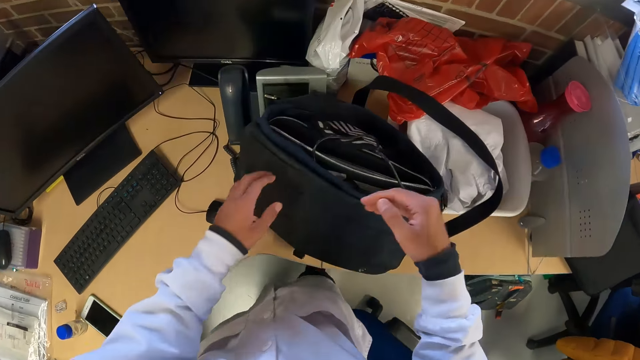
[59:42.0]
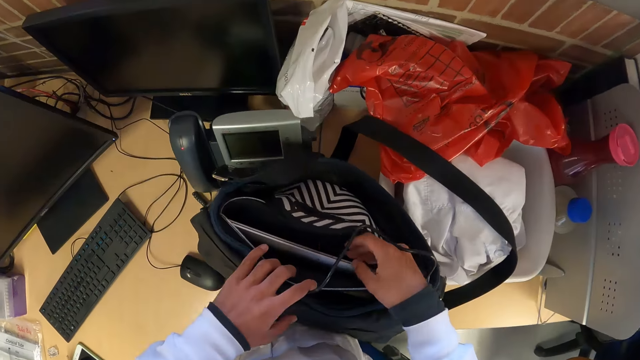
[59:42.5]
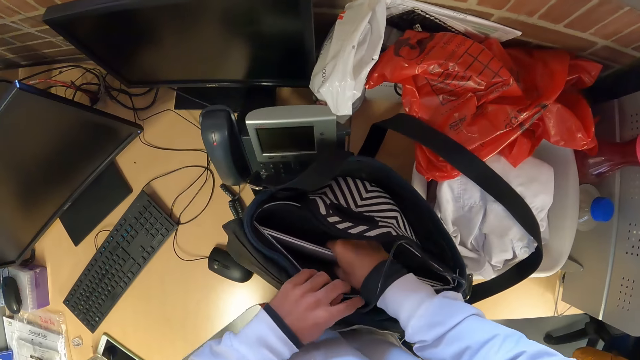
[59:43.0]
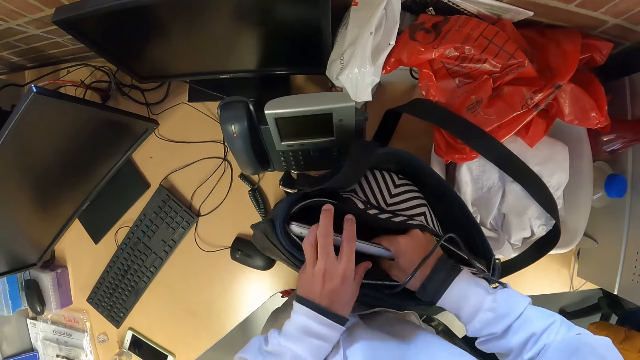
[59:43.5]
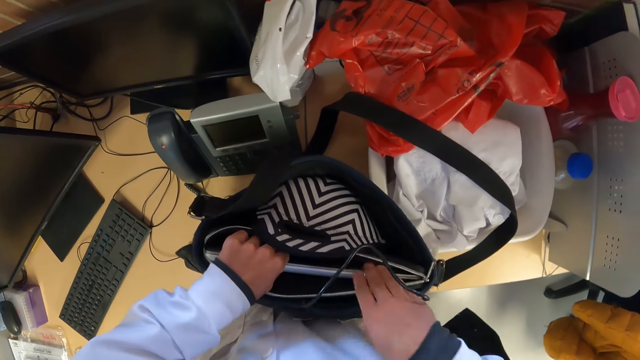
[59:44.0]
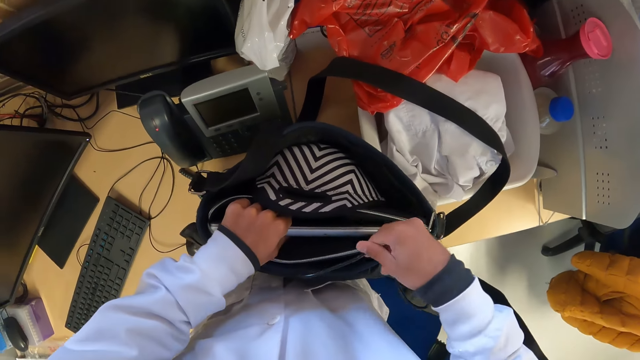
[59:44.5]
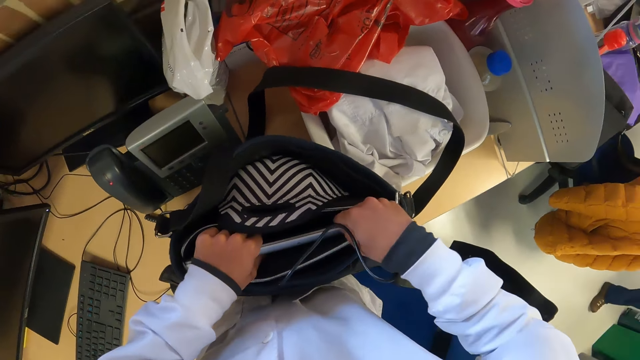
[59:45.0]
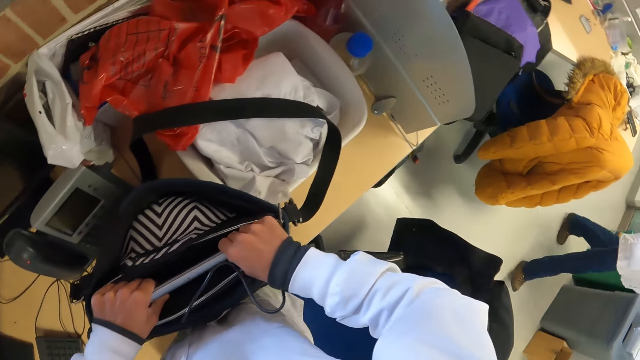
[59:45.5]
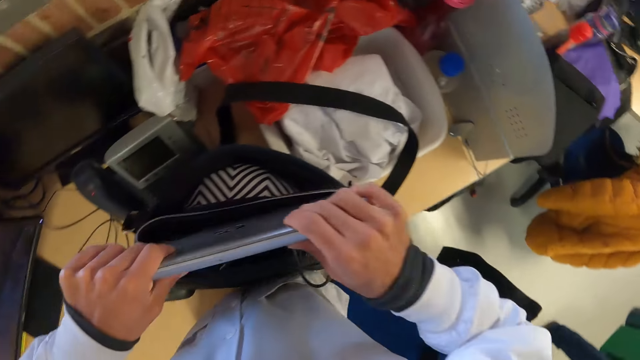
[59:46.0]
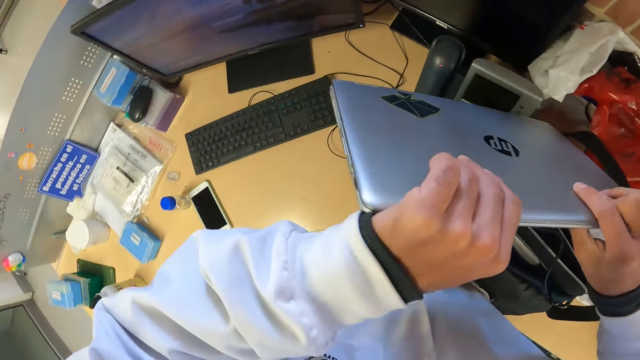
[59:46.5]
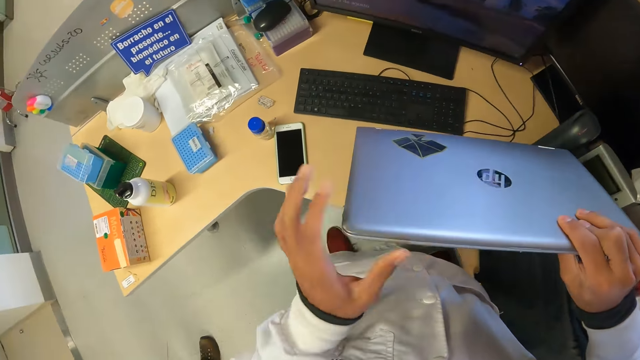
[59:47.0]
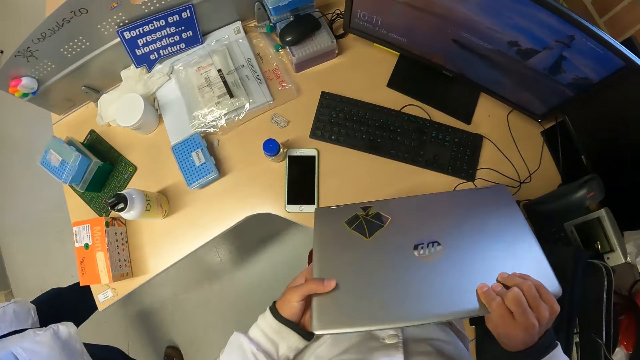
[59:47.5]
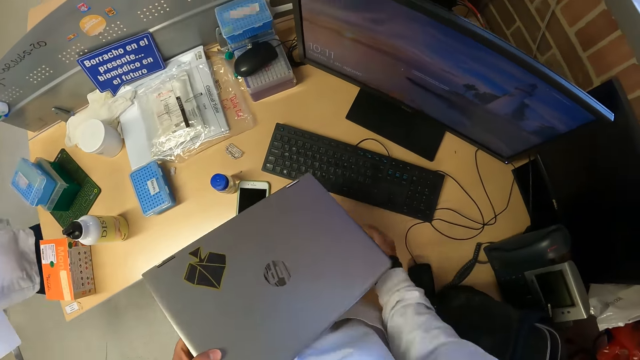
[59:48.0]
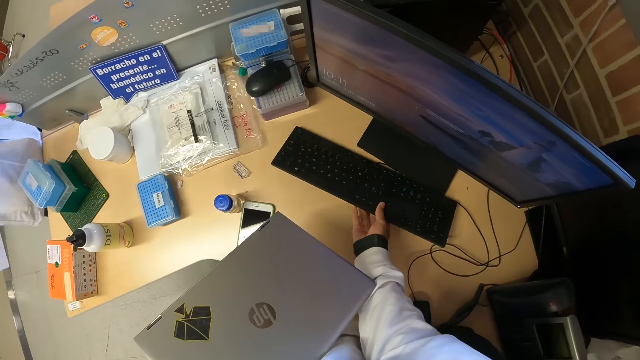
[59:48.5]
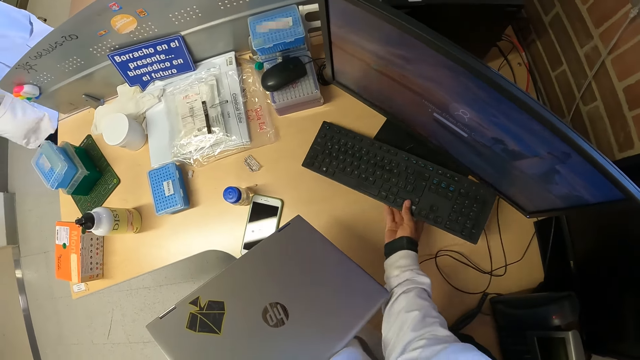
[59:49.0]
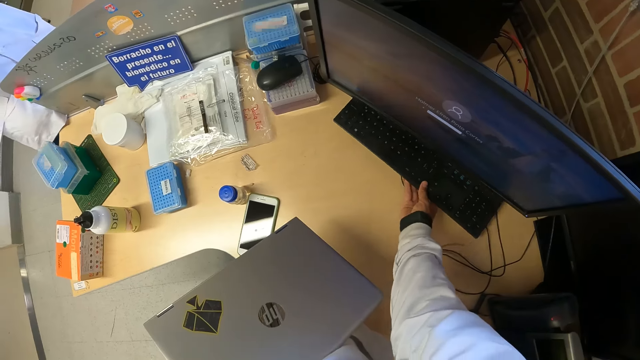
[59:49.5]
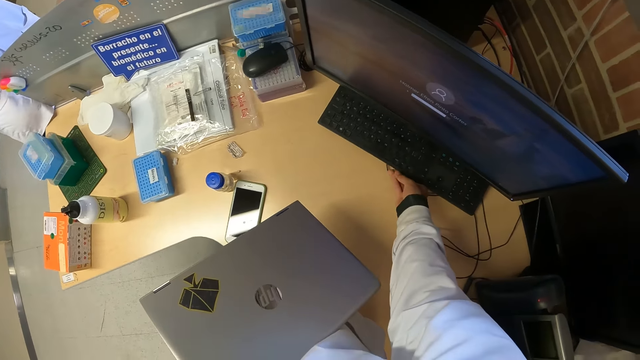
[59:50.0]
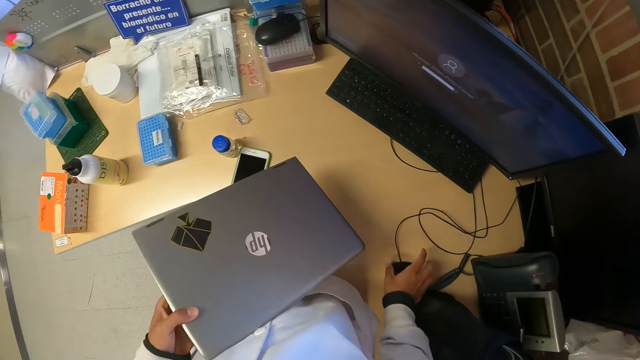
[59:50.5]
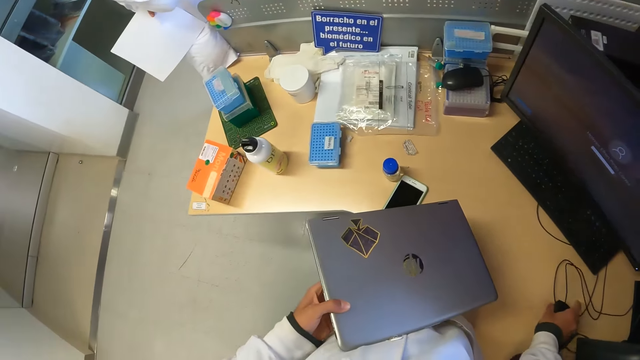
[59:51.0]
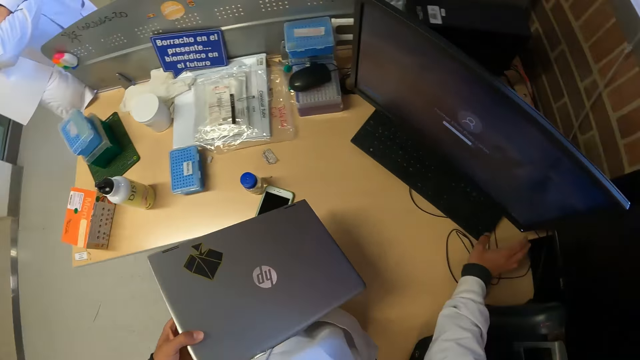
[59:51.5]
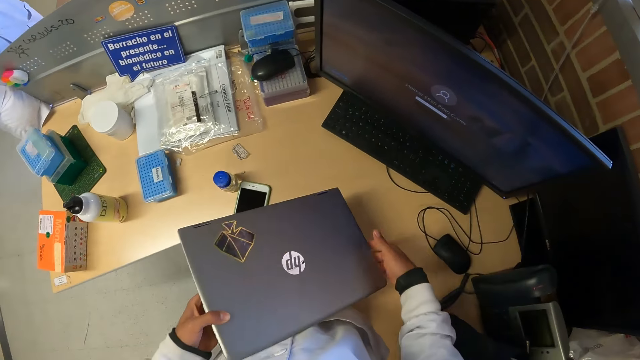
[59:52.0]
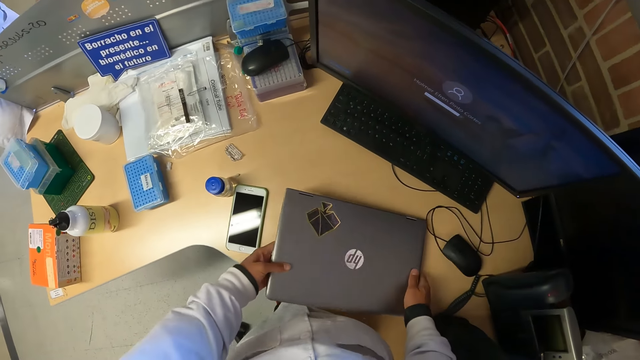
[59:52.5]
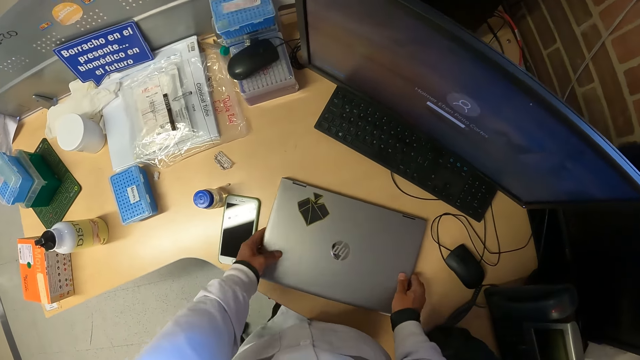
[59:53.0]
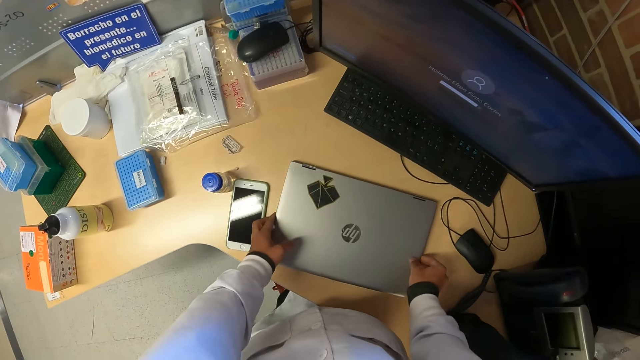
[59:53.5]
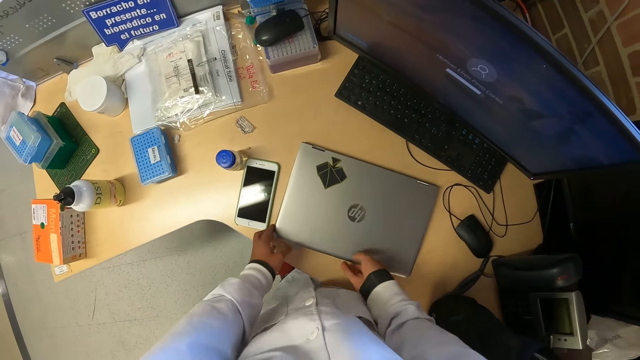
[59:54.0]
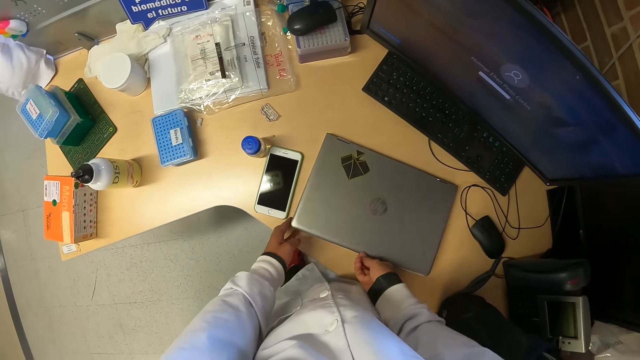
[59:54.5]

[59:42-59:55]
The camera wearer opens a bag on the table with both hands. He holds a laptop in the bag with his right hand. He holds the laptop in the bag with his left hand. He adjusts a wire in the bag with his right hand. He picks the laptop from the bag with both hands. He holds the laptop with his left hand. He moves a keyboard on the table with his right hand. He adjusts the wire. He moves a mouse on the table with his right hand. He holds the laptop with both hands. He drops the laptop on the table with both hands.

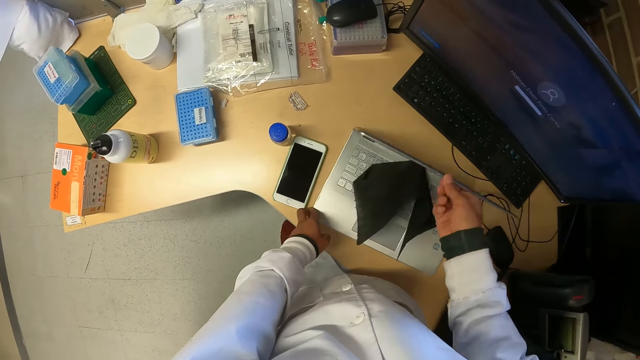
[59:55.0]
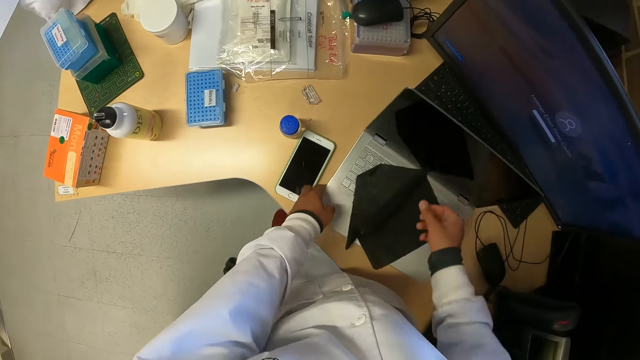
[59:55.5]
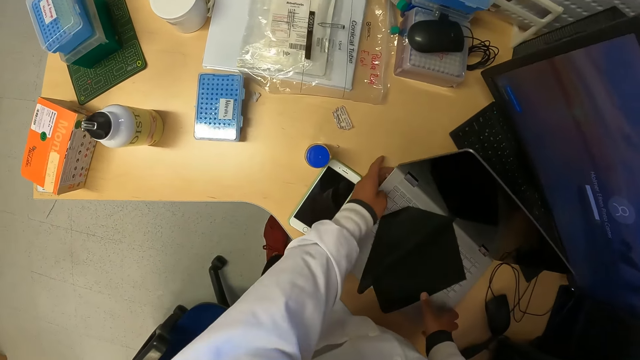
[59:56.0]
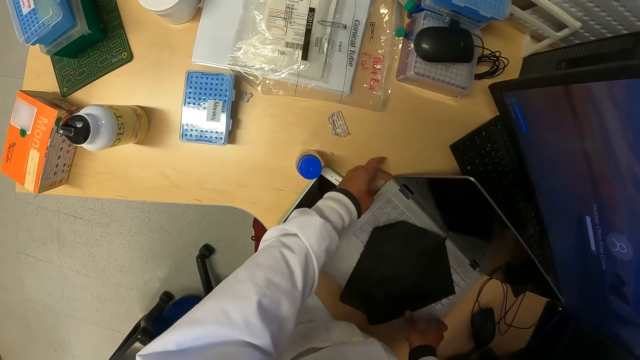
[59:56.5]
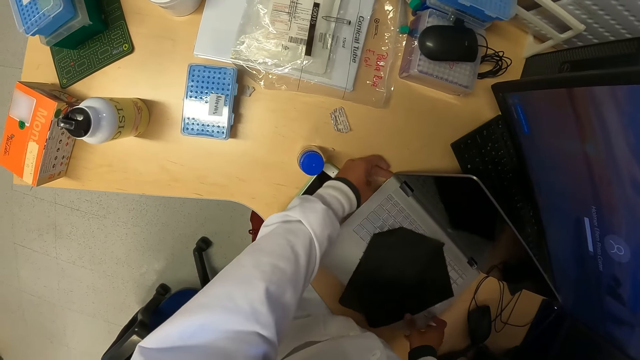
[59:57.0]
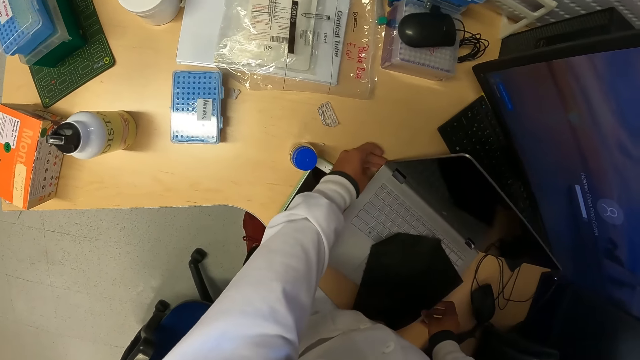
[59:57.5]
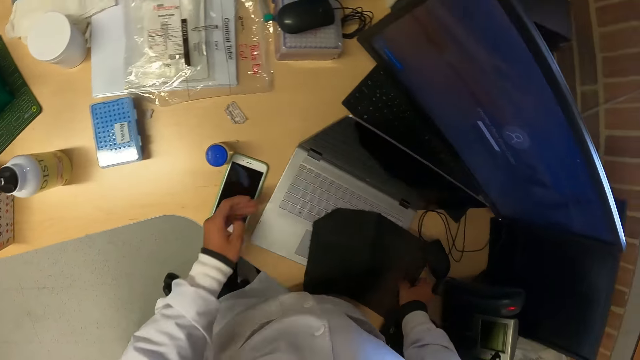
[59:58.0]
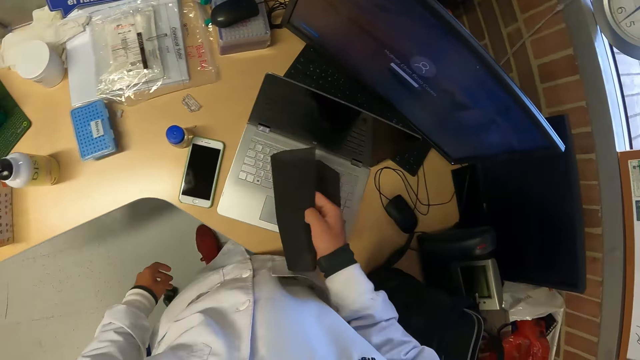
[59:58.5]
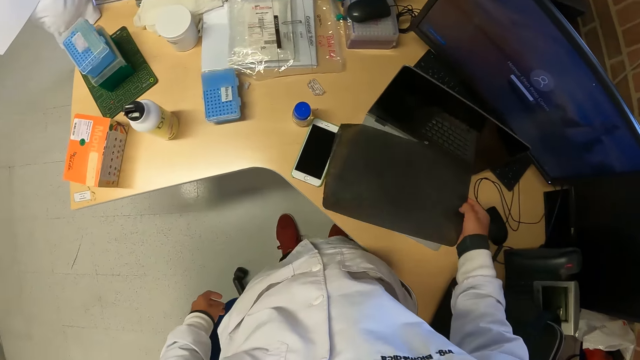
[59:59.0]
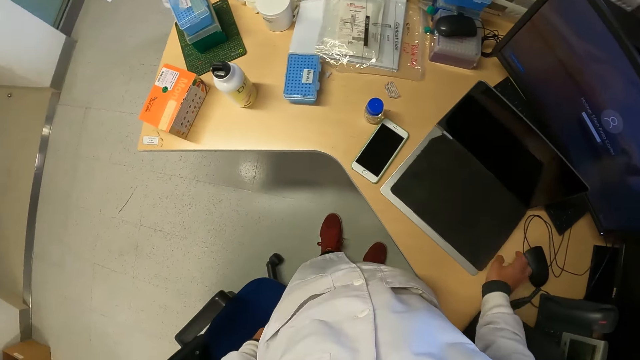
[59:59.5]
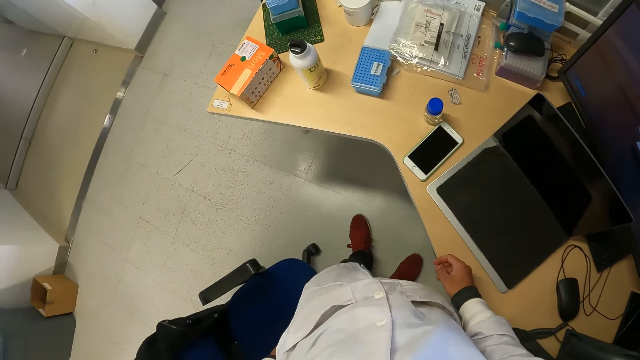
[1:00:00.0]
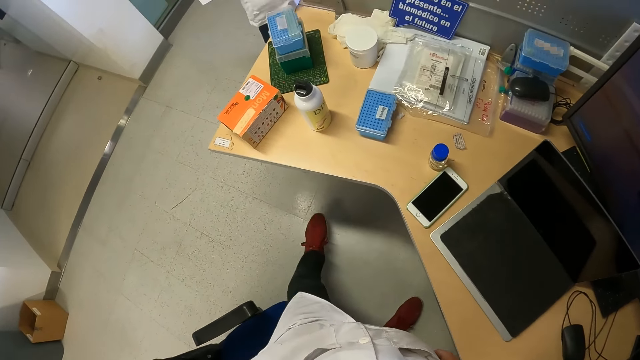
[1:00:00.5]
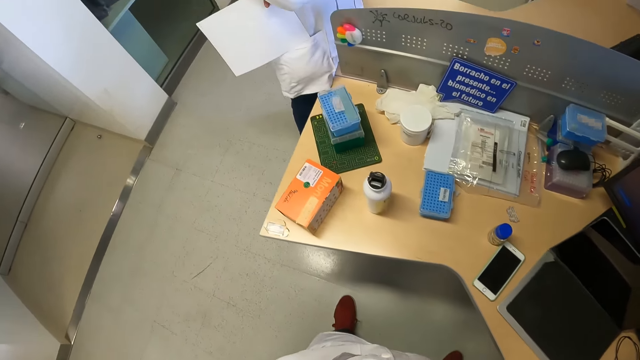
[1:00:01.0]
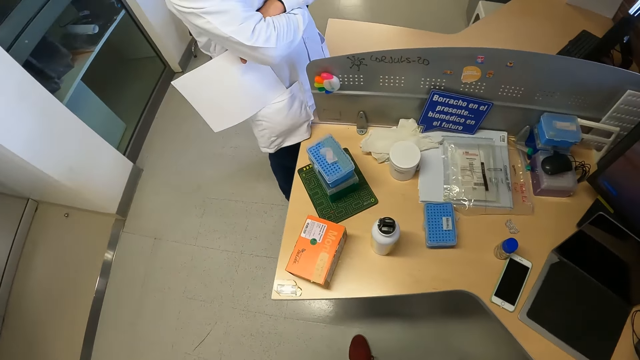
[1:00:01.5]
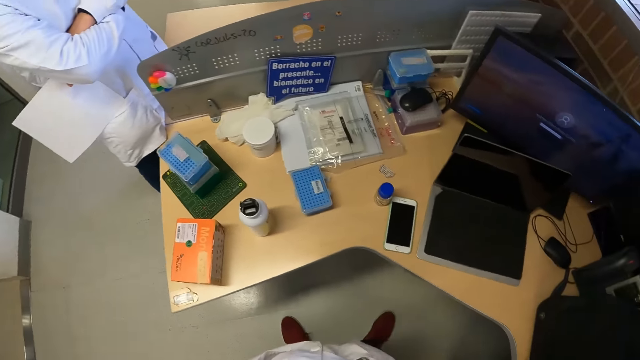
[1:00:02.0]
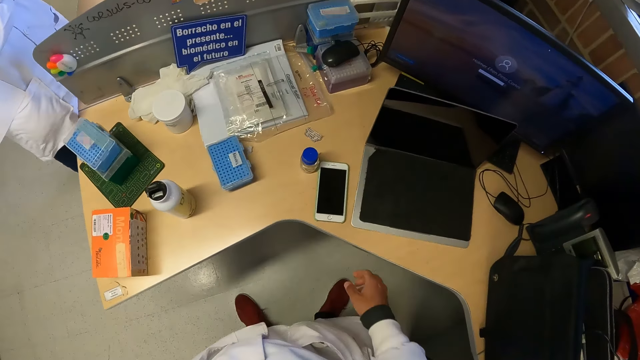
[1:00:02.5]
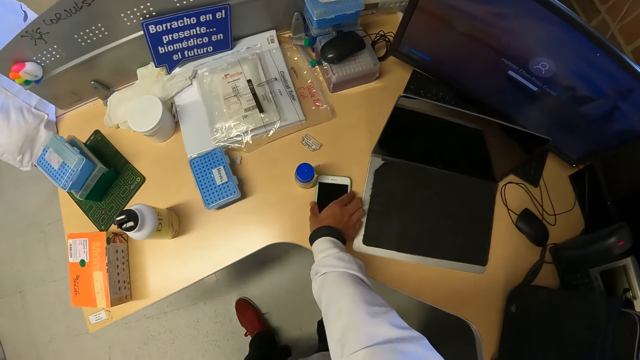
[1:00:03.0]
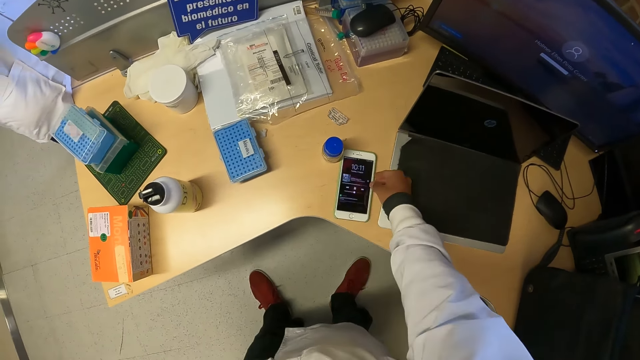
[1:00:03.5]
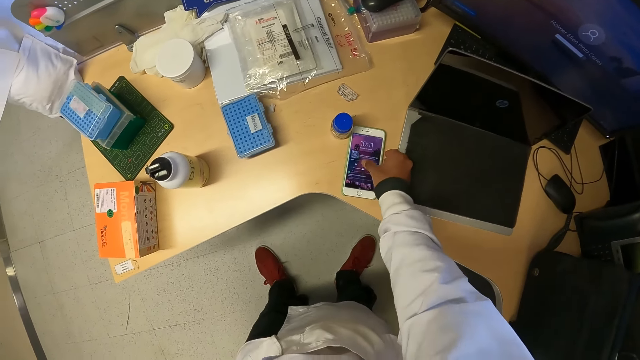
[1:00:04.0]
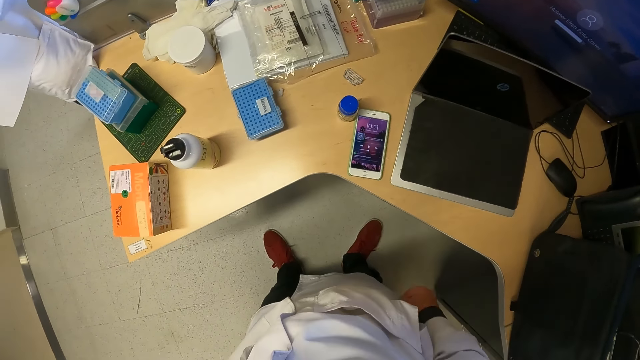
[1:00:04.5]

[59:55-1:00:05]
The camera wearer opens the laptop with his right hand. He switches on the laptop with his left hand. He moves the laptop keyboard cover with his right hand. He picks up a black paper and places the black paper on the laptop. He operates a phone on the table with his right hand. He adjusts the phone.
